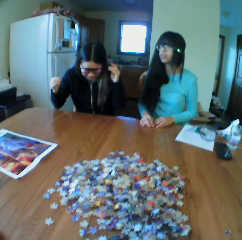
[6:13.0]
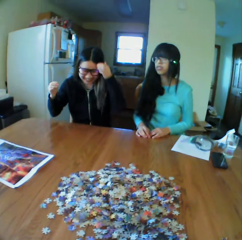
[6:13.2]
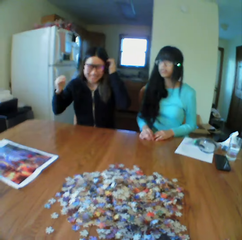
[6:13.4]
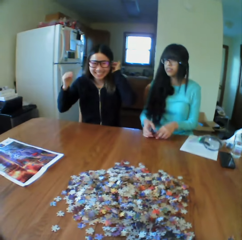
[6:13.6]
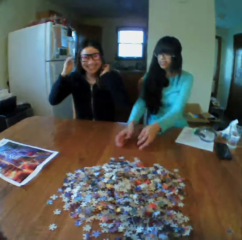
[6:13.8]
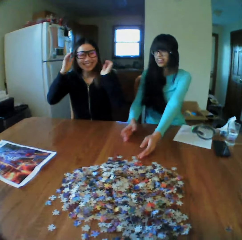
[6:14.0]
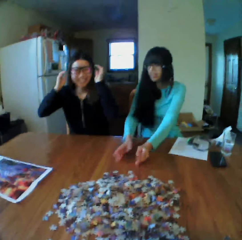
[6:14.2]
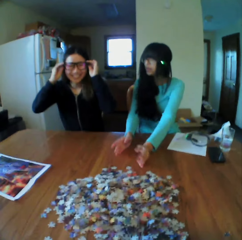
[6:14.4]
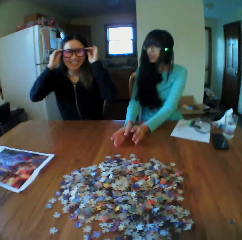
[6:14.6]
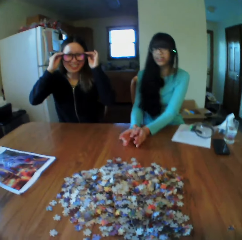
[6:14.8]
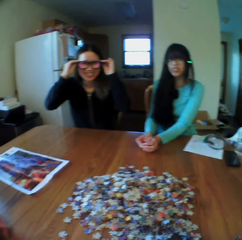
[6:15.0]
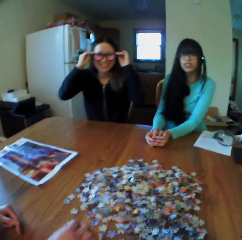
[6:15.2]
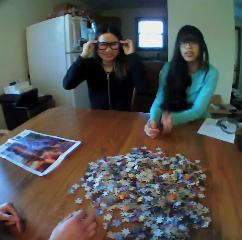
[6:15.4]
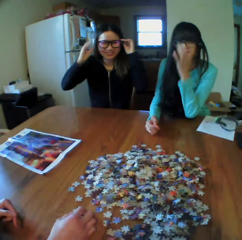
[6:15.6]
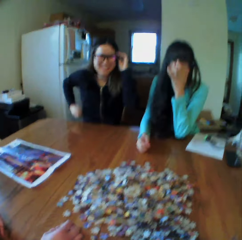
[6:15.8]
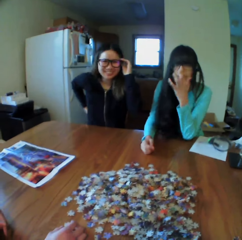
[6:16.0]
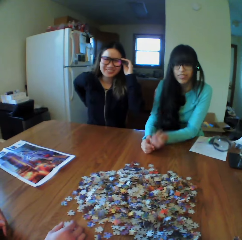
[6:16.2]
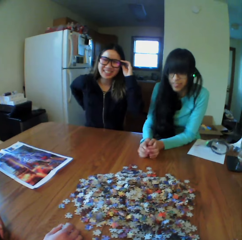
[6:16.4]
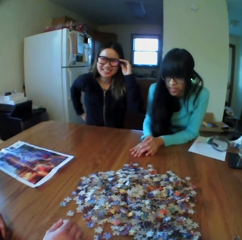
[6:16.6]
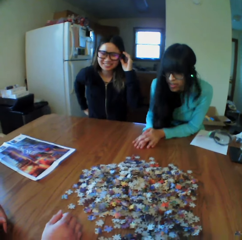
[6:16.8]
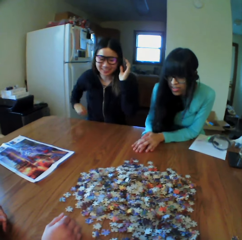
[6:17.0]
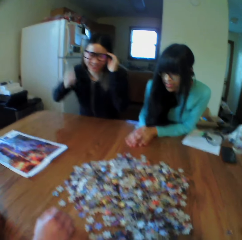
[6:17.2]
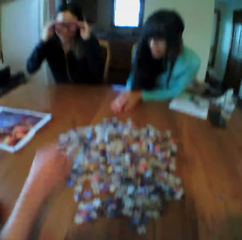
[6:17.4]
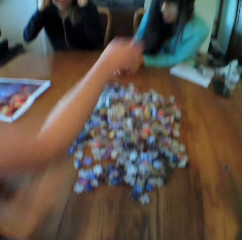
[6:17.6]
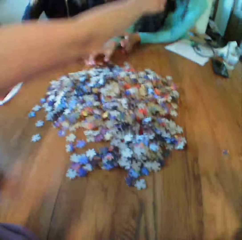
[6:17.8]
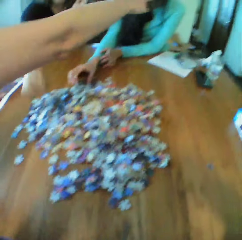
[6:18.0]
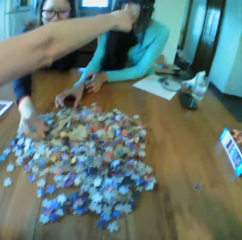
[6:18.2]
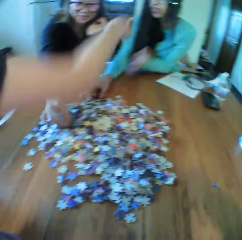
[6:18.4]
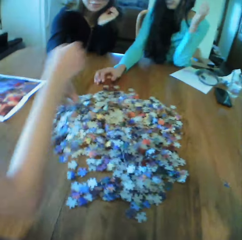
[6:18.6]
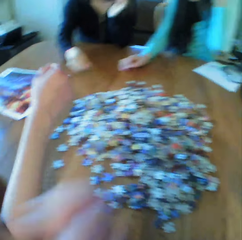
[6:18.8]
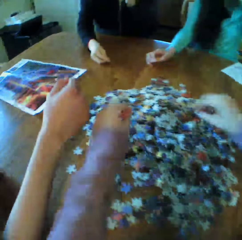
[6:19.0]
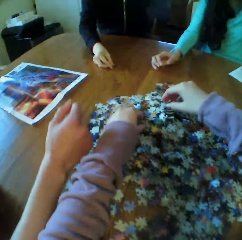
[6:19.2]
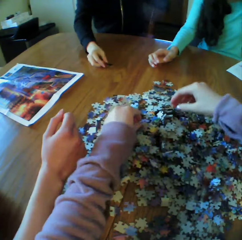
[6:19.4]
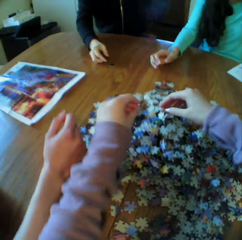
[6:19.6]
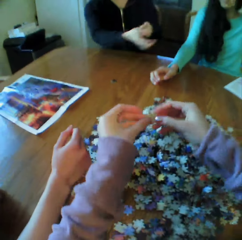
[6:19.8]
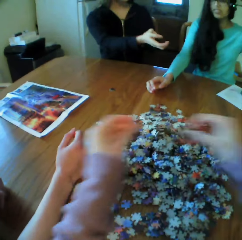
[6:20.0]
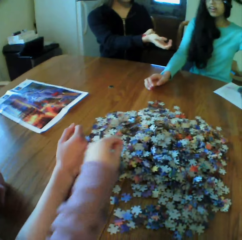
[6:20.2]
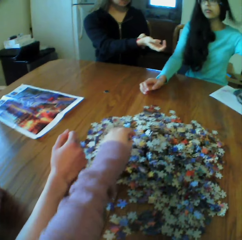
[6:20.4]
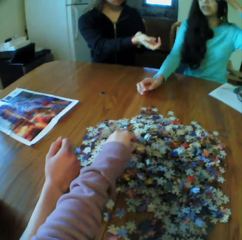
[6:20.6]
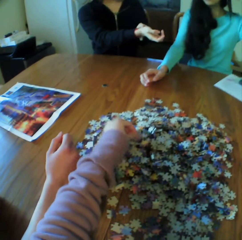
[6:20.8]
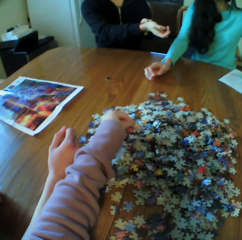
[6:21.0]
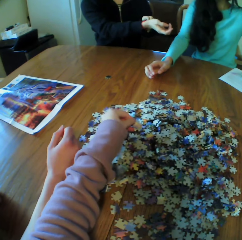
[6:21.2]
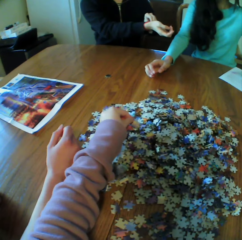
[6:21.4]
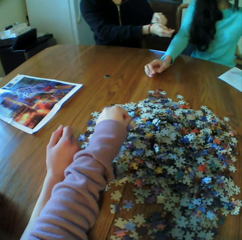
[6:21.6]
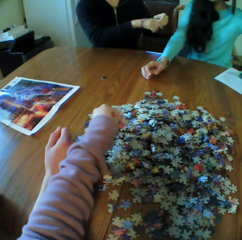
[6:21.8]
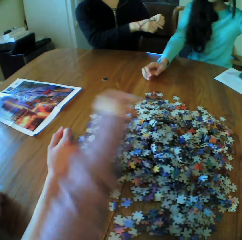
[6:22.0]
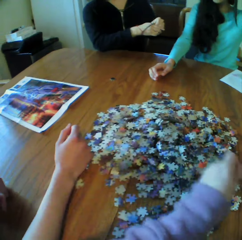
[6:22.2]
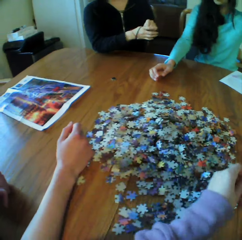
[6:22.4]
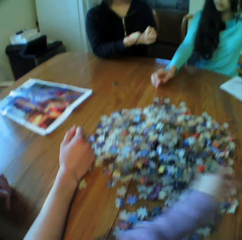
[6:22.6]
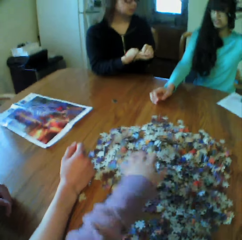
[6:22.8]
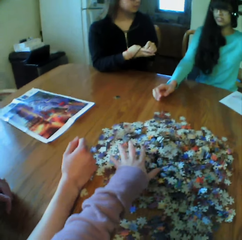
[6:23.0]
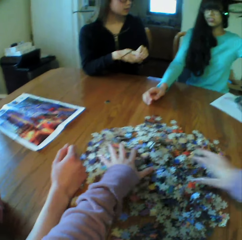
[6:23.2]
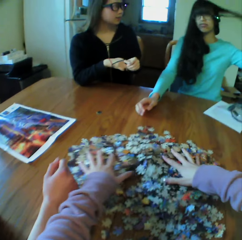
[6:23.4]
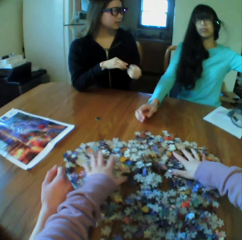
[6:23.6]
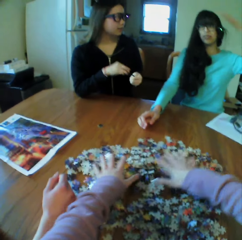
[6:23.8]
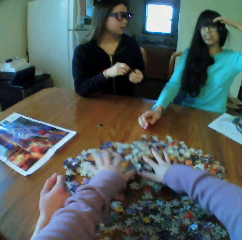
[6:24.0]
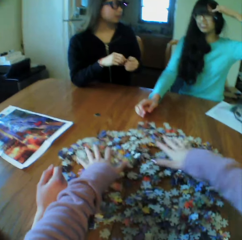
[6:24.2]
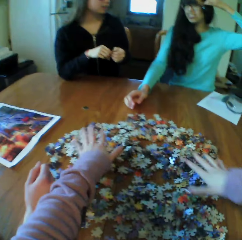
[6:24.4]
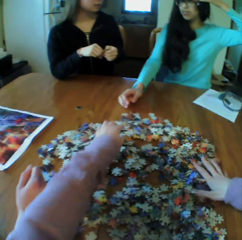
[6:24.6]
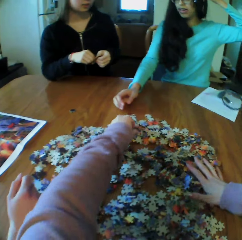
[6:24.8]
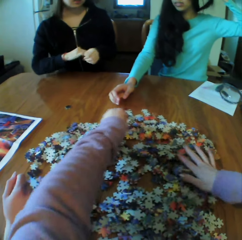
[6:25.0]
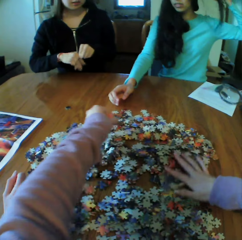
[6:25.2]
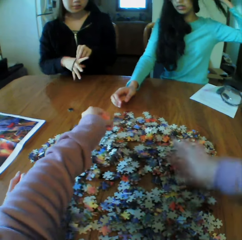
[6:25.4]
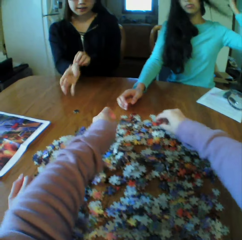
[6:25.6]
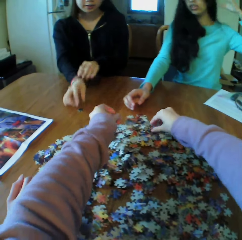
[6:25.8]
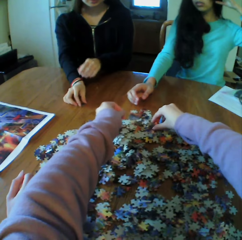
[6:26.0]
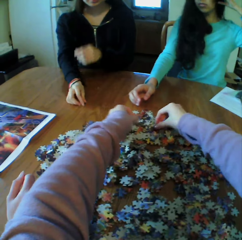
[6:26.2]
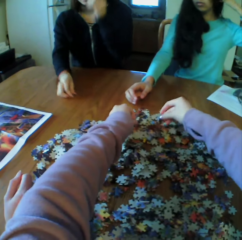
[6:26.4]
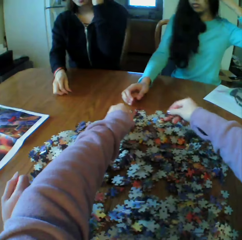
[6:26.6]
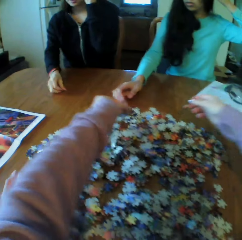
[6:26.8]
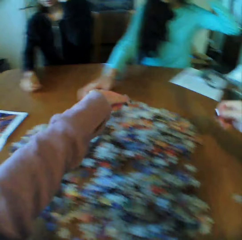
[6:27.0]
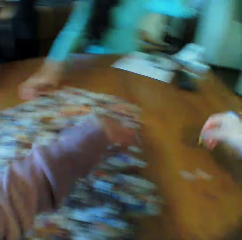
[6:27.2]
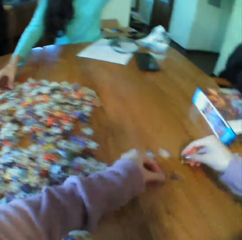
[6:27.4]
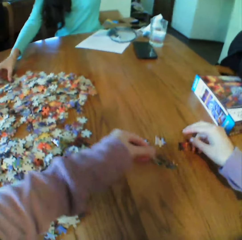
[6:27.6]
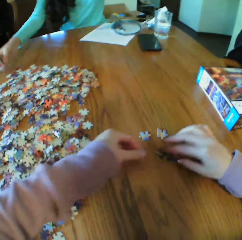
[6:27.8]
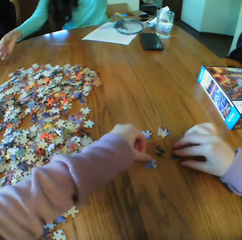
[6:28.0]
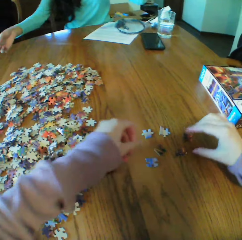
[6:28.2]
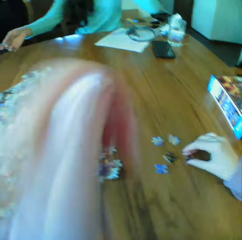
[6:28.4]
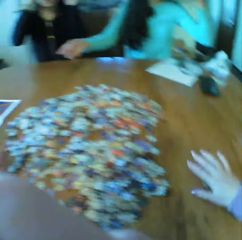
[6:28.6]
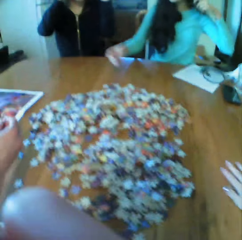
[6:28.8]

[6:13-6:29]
A person picks up the board game material. A woman looks for puzzle pieces. Another woman looks for puzzle pieces. A third woman looks for puzzle pieces. The camera wearer spreads the puzzle pieces.

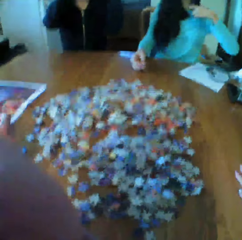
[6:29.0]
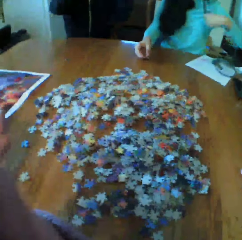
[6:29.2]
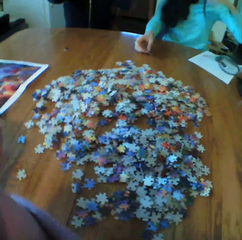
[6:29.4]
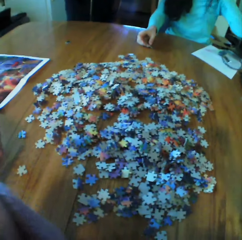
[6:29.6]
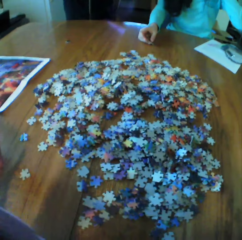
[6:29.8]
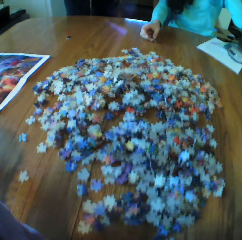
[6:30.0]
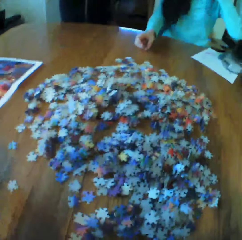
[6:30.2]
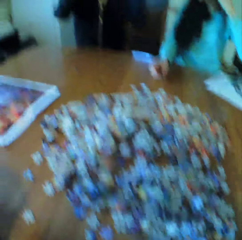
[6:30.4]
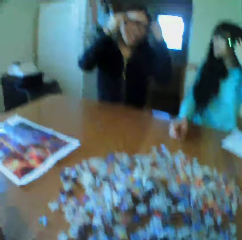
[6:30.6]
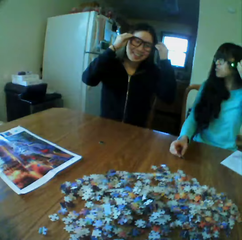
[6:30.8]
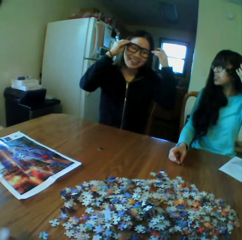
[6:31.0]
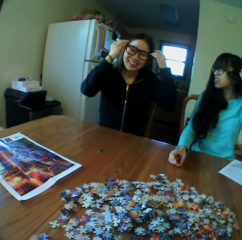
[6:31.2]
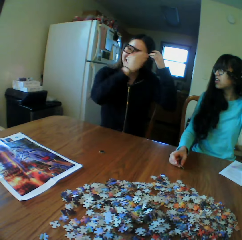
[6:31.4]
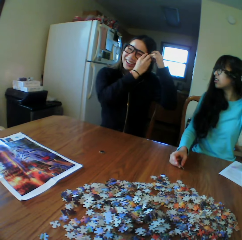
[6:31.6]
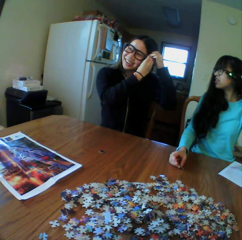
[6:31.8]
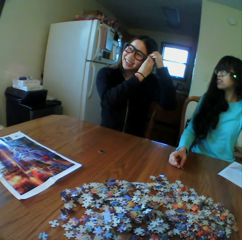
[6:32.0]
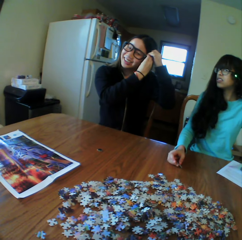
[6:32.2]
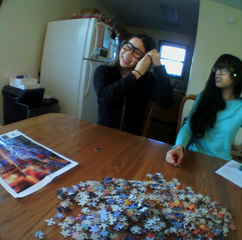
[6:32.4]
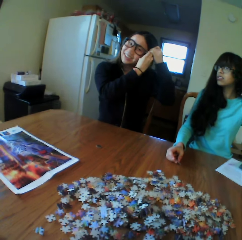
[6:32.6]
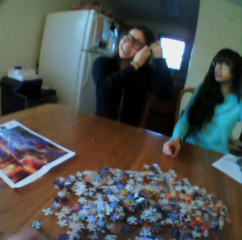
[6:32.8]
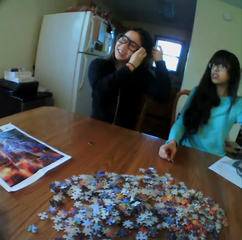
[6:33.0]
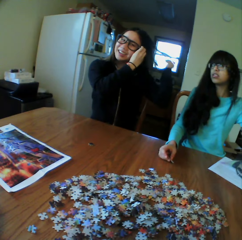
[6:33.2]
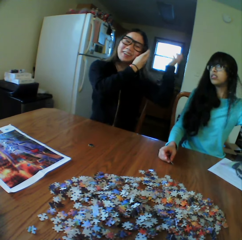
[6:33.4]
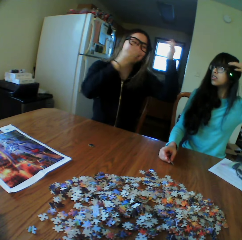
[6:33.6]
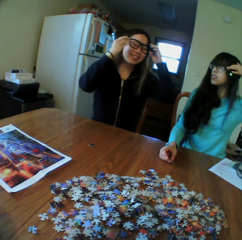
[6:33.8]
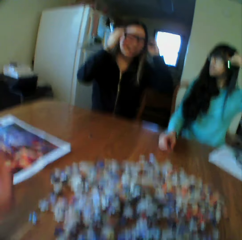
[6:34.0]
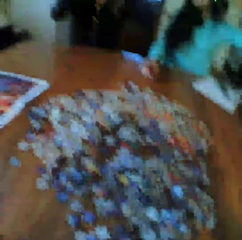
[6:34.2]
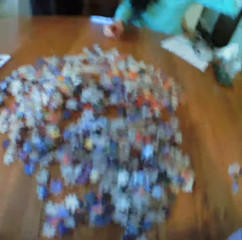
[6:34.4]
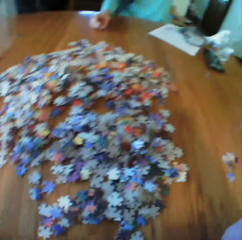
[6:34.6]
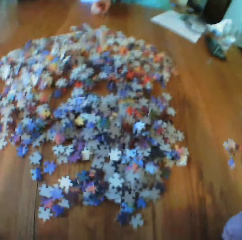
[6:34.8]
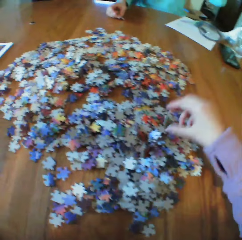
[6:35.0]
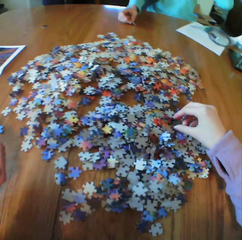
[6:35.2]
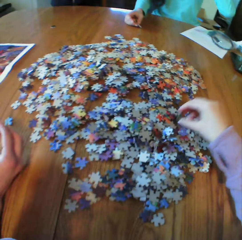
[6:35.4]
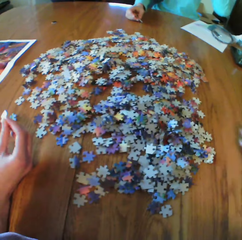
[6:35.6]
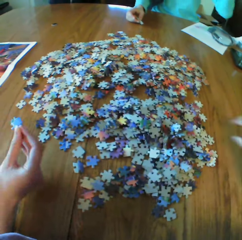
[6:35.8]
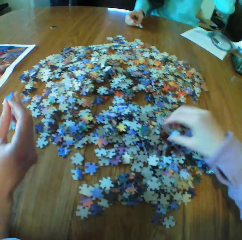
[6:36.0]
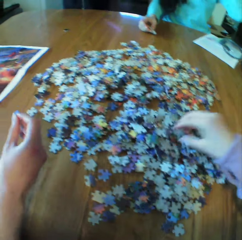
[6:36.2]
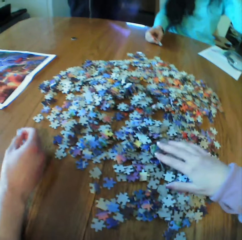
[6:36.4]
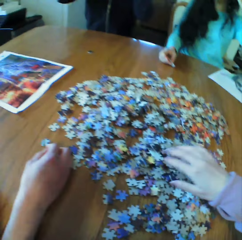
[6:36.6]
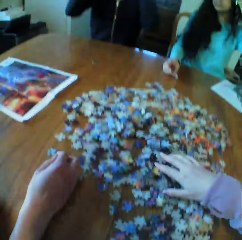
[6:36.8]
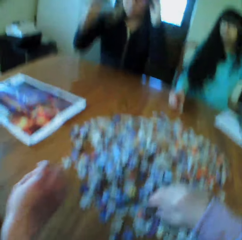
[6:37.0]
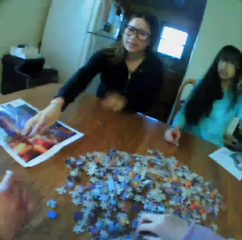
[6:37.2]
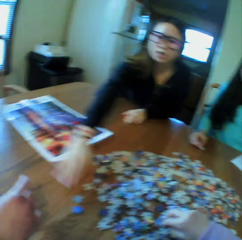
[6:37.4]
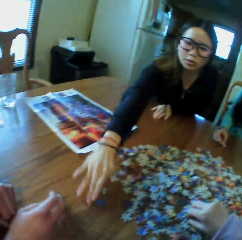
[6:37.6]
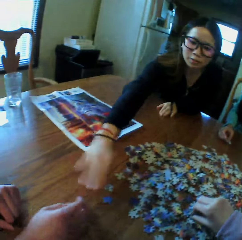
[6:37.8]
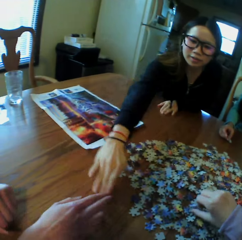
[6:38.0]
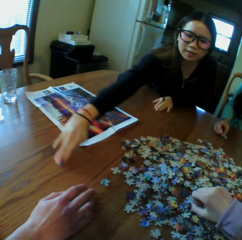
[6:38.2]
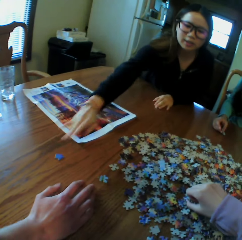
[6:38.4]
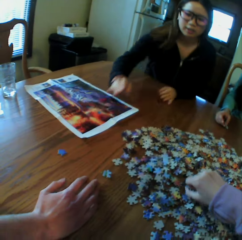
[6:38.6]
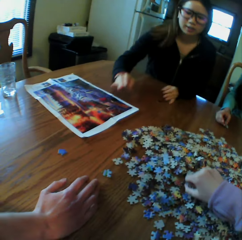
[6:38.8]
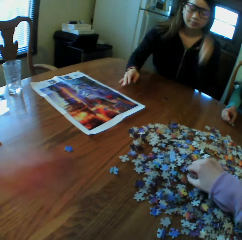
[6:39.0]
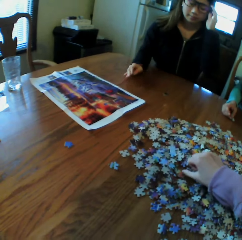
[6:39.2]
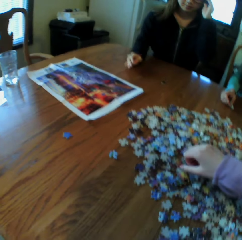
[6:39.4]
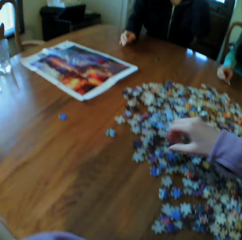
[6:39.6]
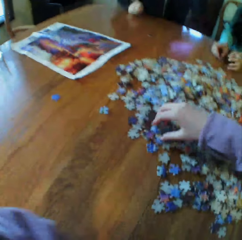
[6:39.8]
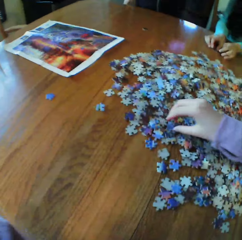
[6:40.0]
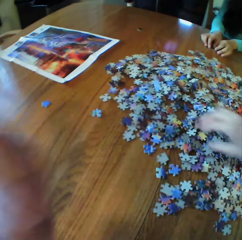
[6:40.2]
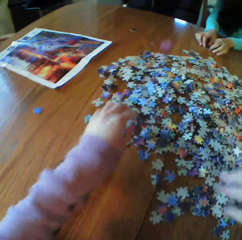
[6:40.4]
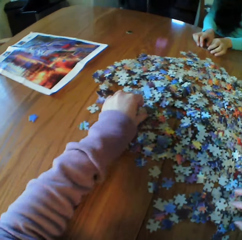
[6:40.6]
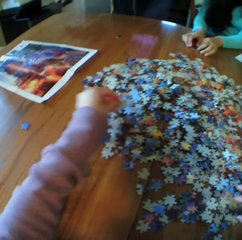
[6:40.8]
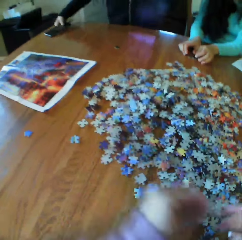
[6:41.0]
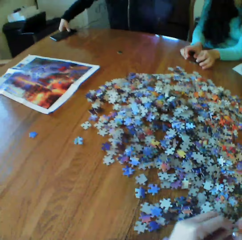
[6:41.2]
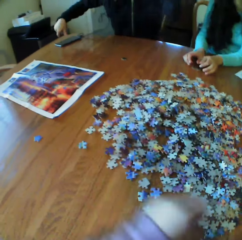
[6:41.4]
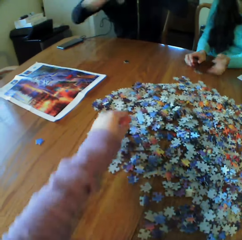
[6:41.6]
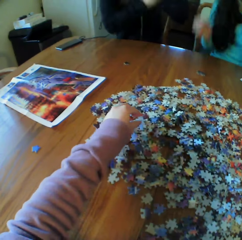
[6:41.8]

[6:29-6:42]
A female picks up the board game material. The camera wearer looks for puzzle pieces.
